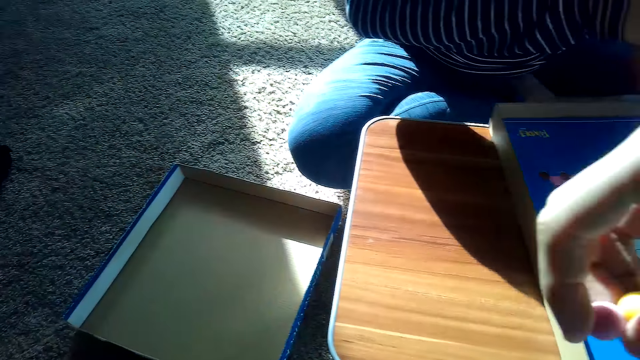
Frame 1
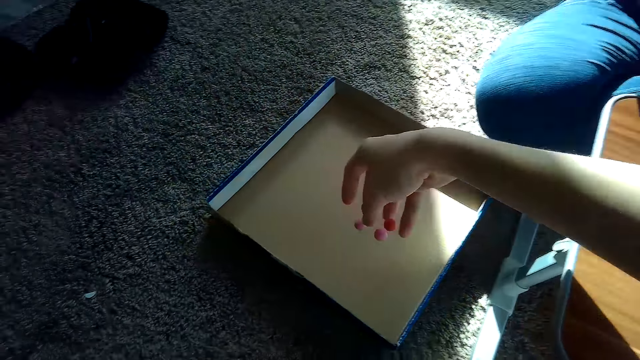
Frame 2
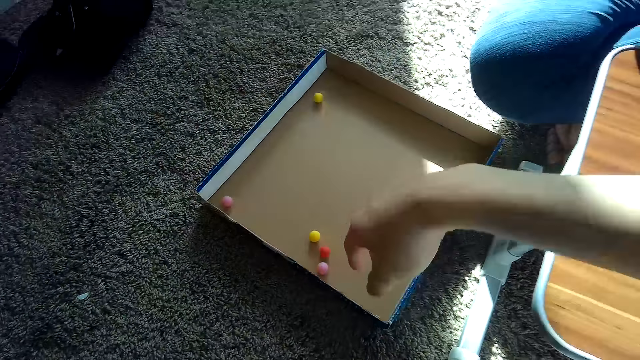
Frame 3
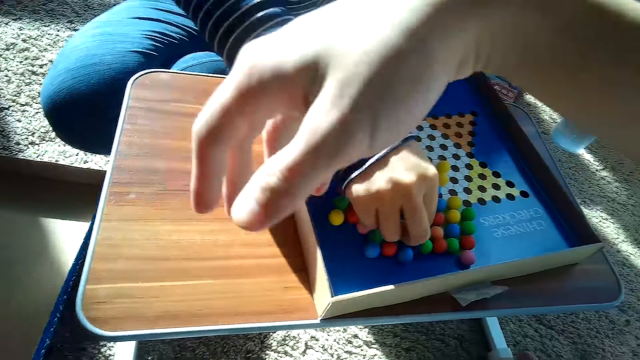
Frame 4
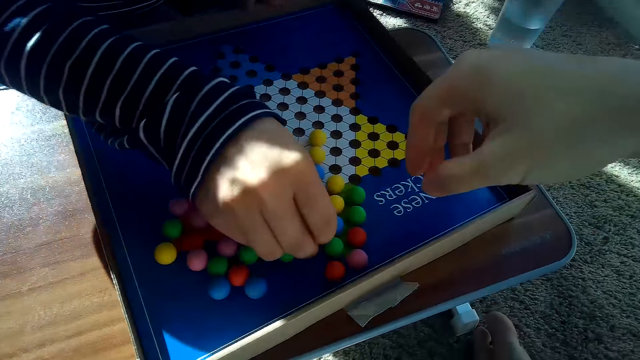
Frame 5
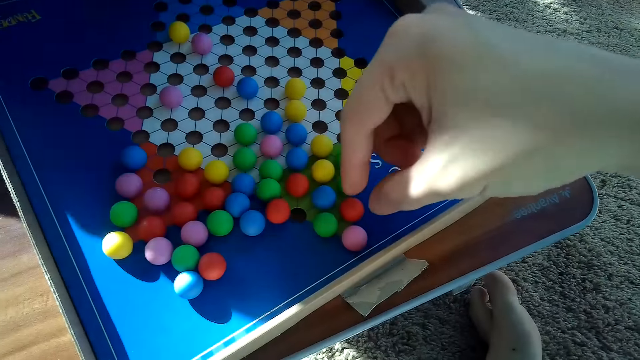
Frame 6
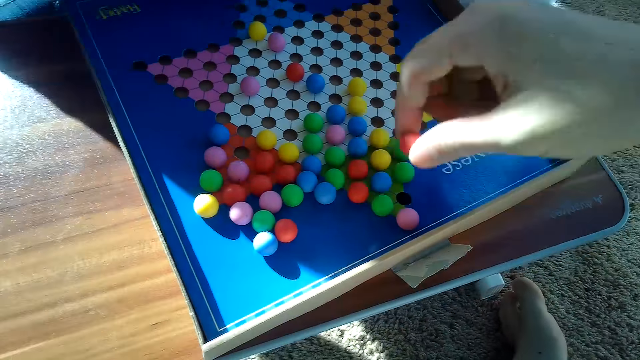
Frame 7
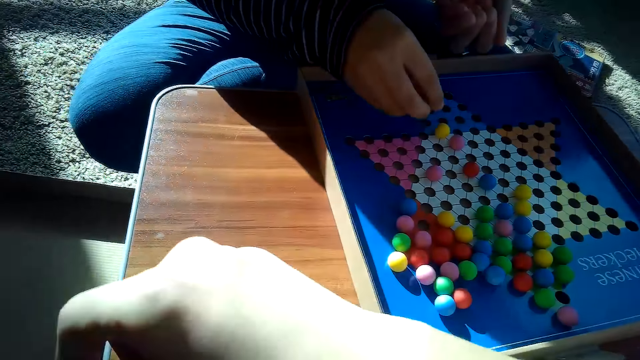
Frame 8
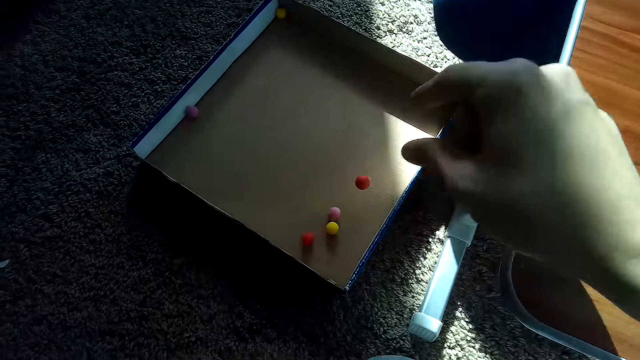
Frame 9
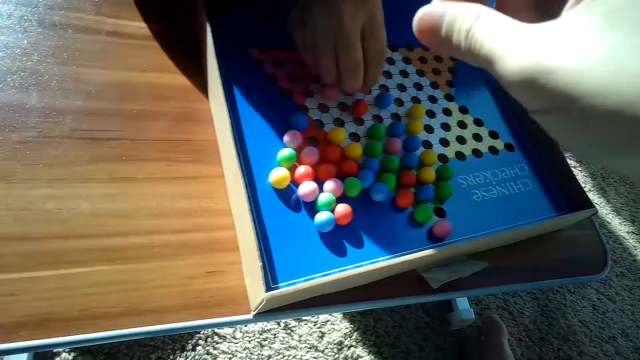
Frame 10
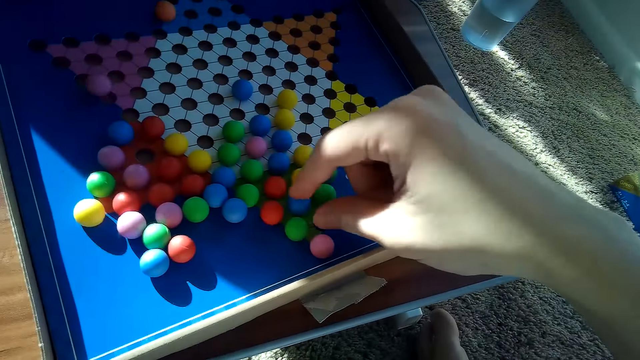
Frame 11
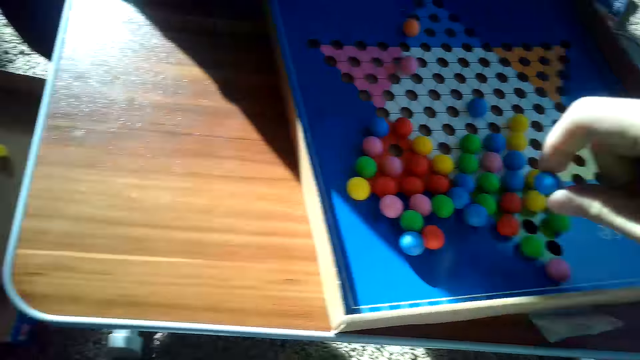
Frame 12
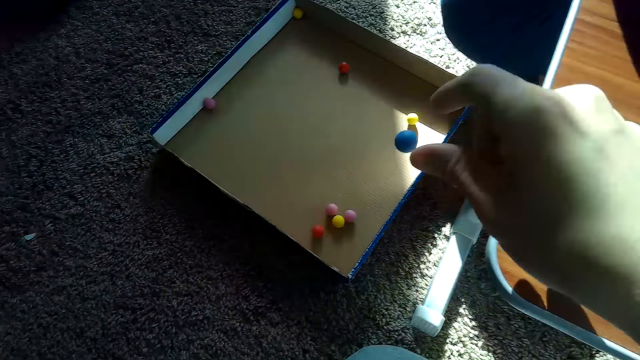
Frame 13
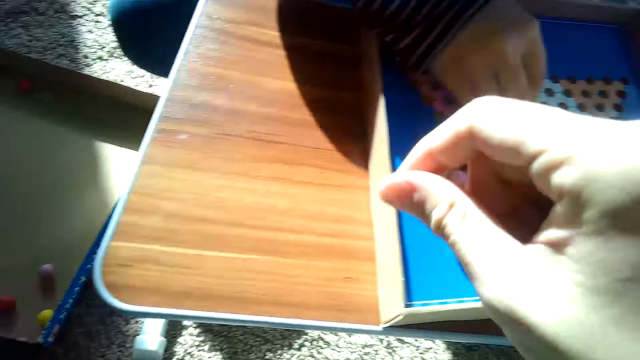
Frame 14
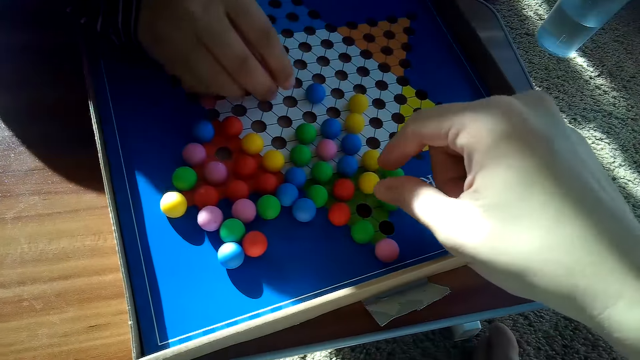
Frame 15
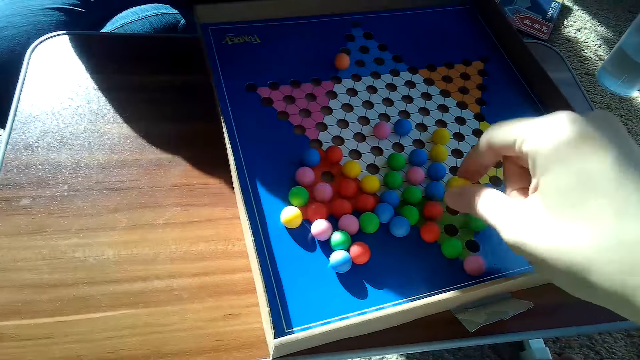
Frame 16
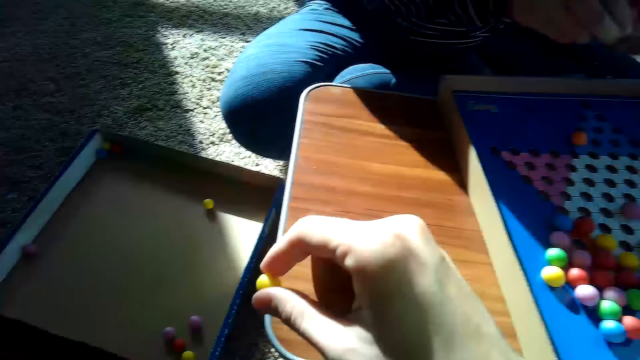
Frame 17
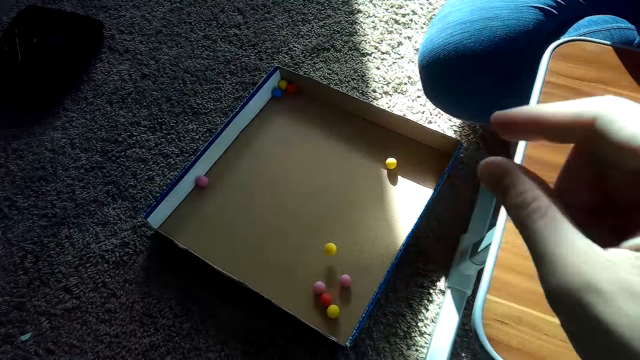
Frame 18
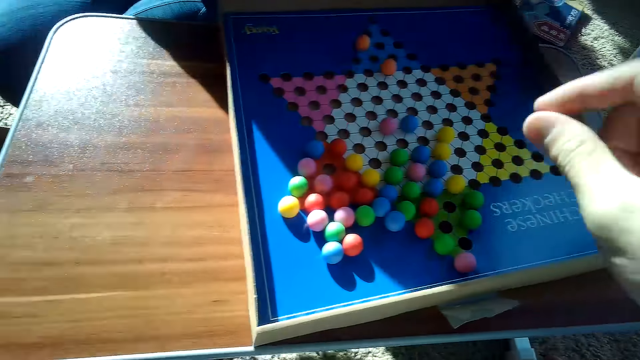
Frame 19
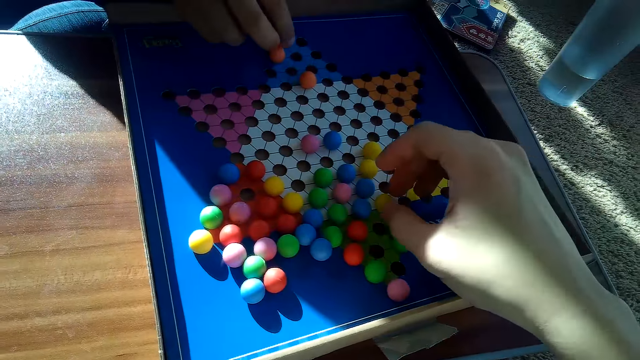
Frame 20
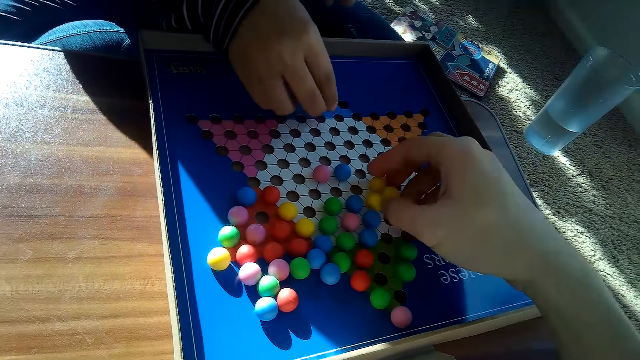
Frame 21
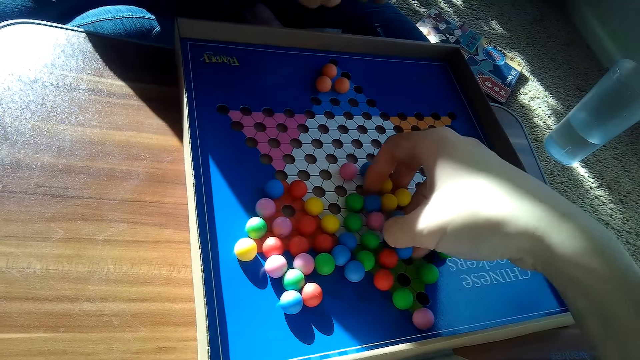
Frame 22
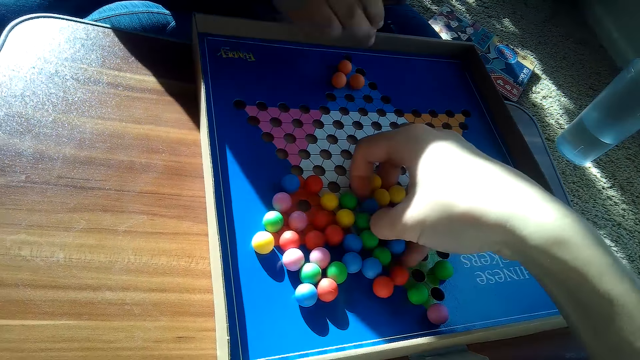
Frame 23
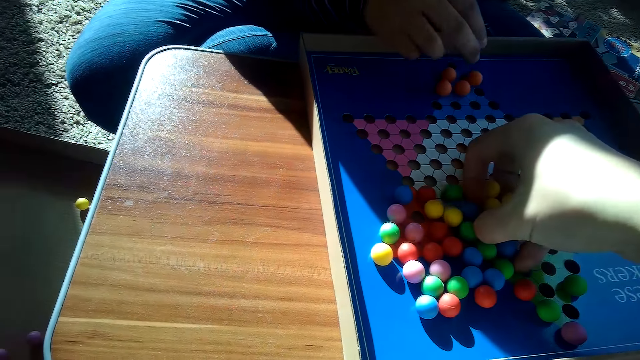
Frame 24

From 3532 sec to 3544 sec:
The camera wearer drops the balls in the board game box of Chinese checkers in the board game box lid on the floor with his right hand. He picks a marble and drops the marble in the box. He picks a marble and drops the marble in the box. The partner picks marbles. The camera wearer picks marbles and drops the marble in the box. The partner picks marbles. The camera wearer picks marbles.

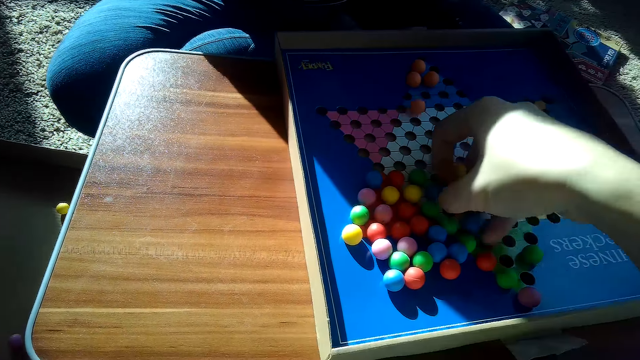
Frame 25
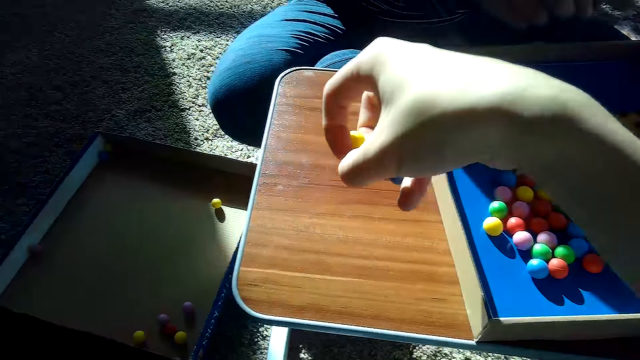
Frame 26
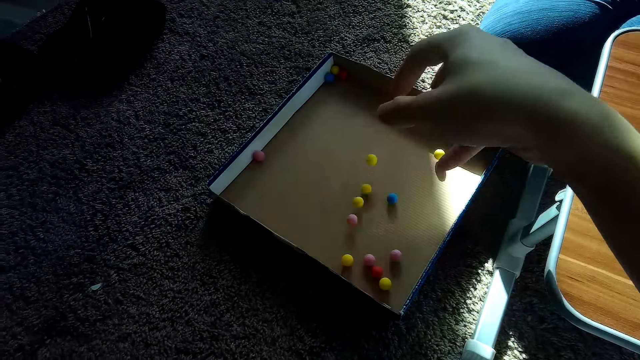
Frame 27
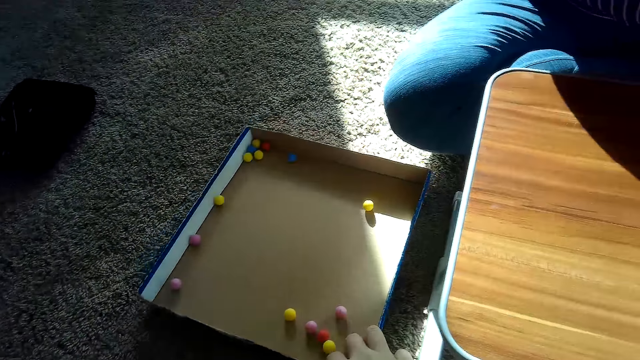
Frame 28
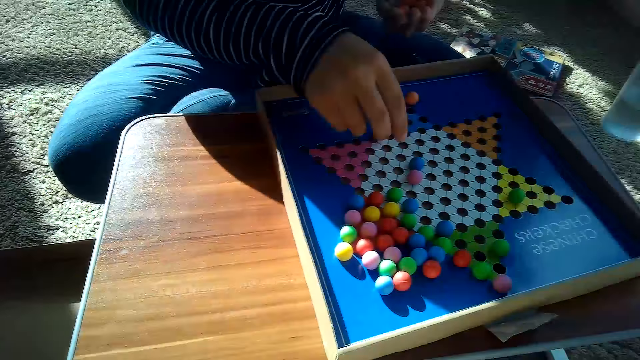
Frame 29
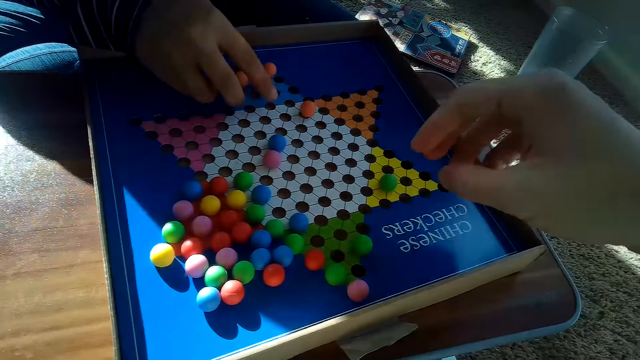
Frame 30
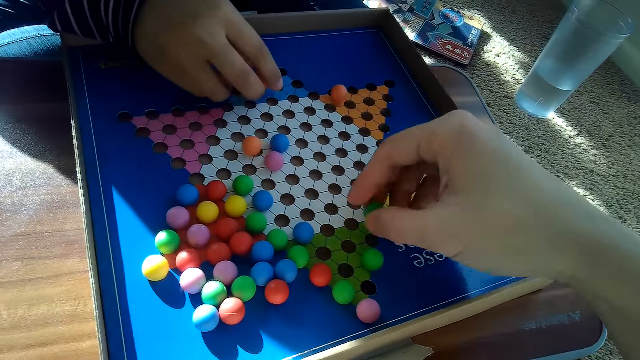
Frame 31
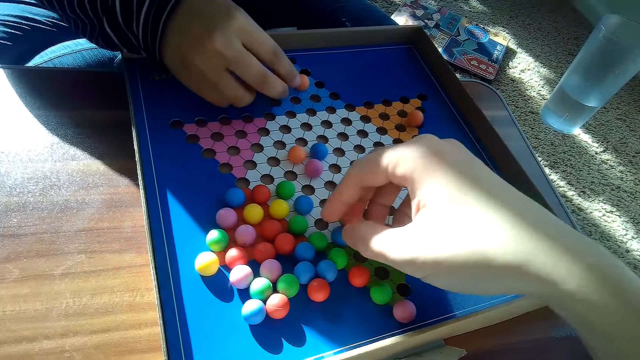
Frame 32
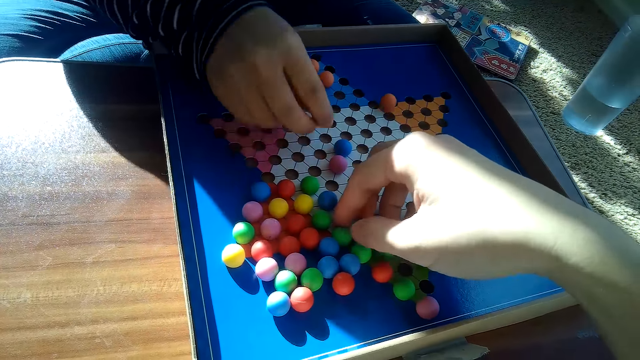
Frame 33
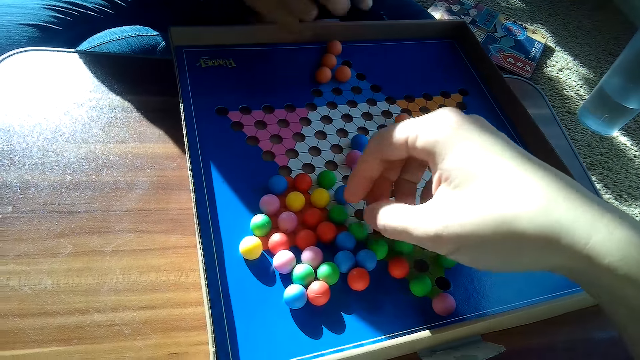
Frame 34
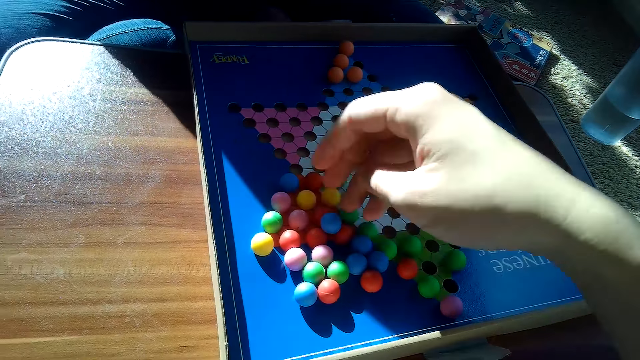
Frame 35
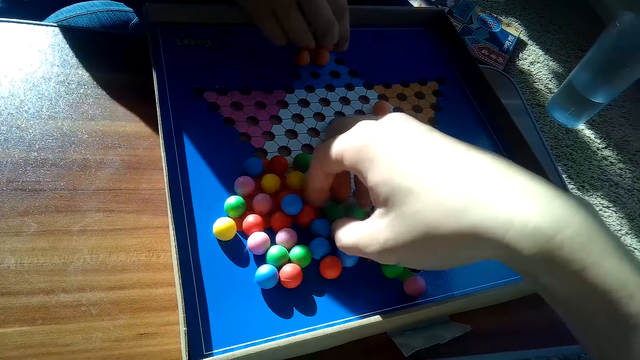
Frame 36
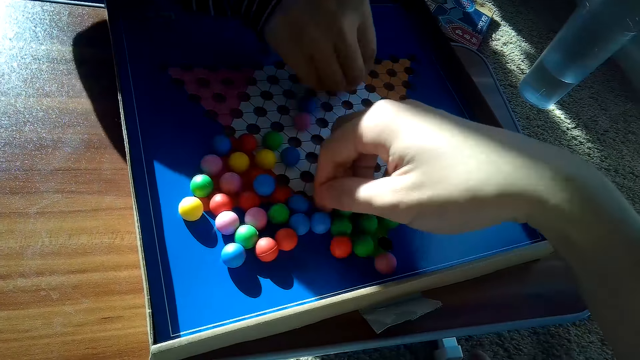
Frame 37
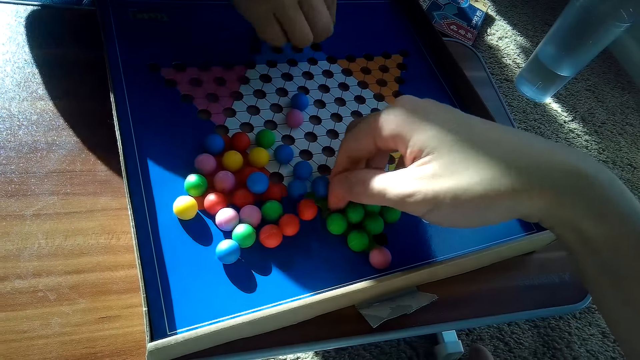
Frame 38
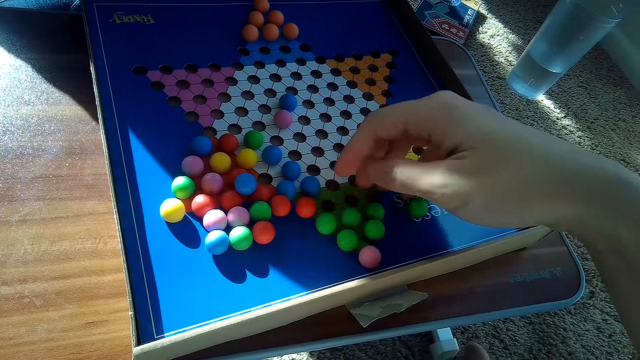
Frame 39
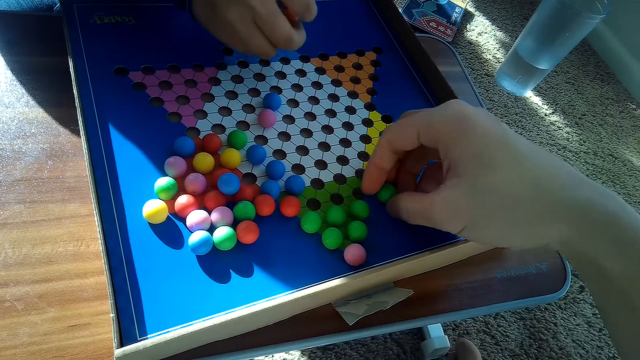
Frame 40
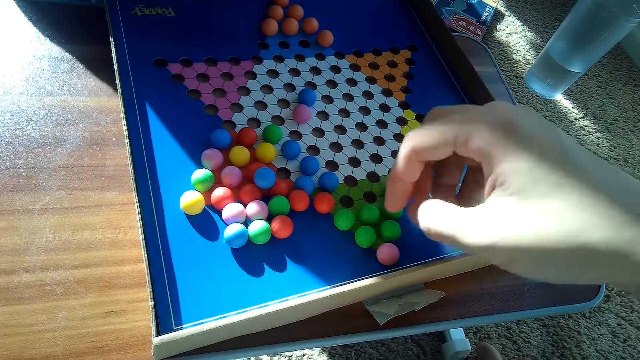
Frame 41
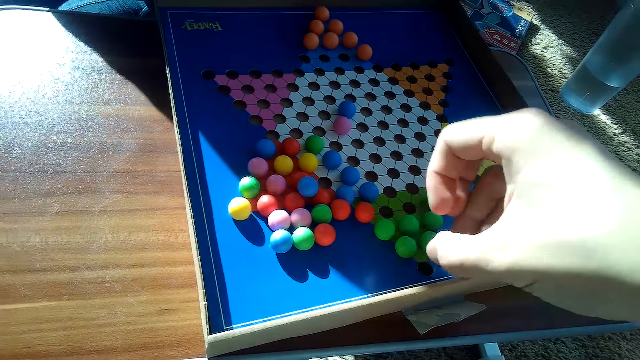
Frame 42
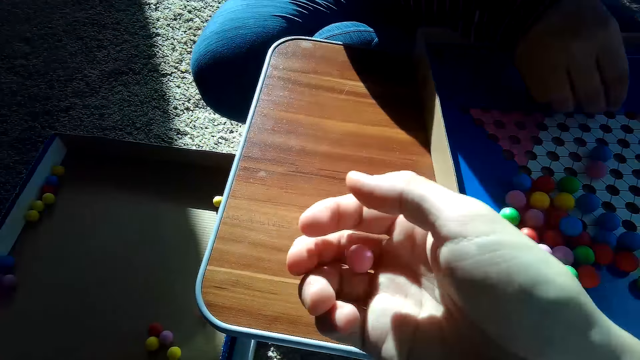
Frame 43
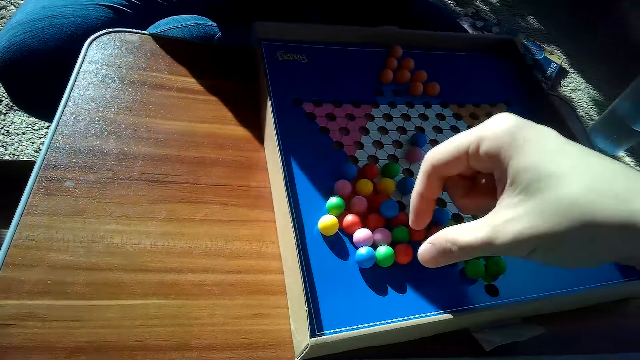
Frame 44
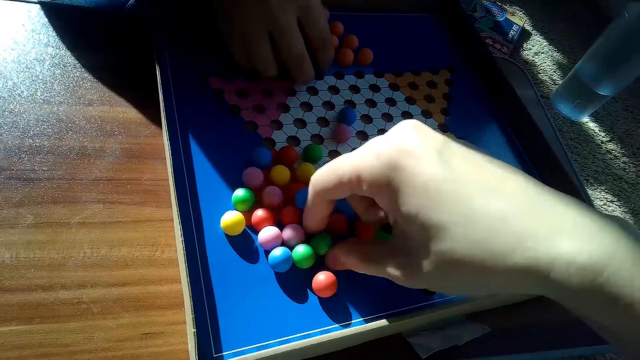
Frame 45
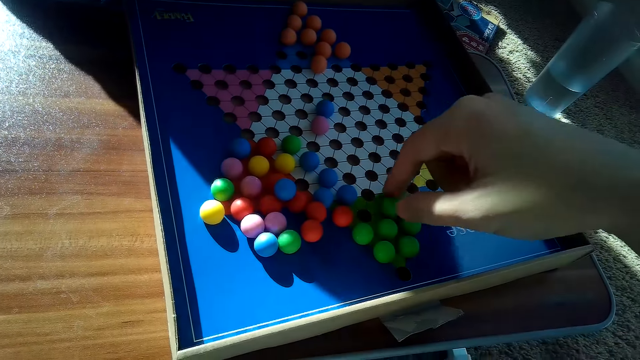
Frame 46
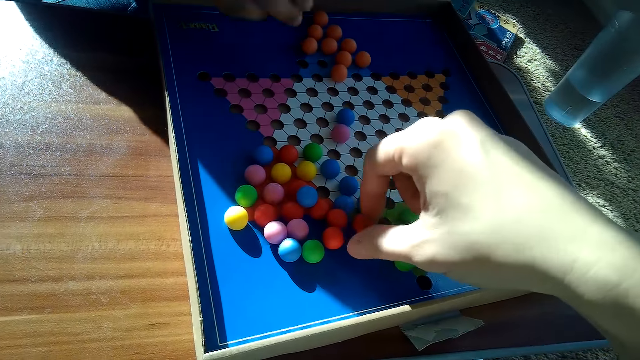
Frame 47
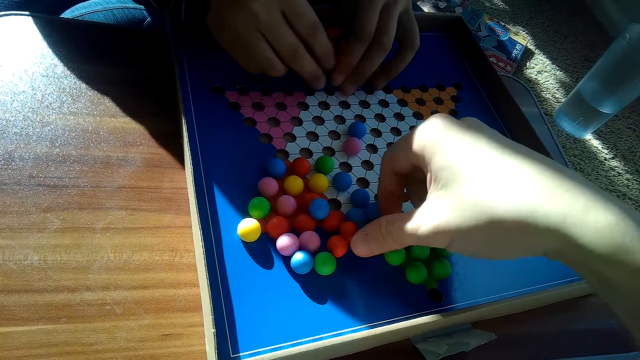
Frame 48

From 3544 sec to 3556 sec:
The camera wearer drops the marble in the box. The partner arranges the balls in the board game box of the Chinese checkers with her right hand. The camera wearer arranges the balls in the board game box of the Chinese checkers with his right hand. He picks a marble and arranges marbles on the game board.
